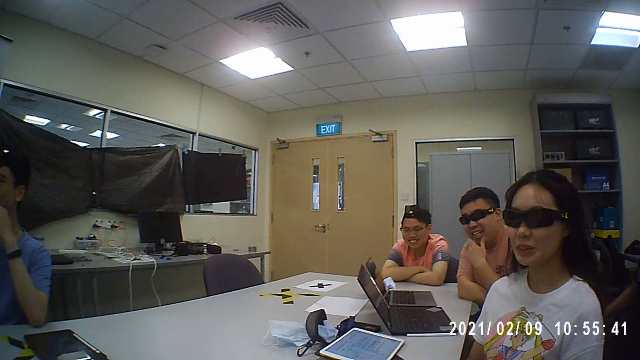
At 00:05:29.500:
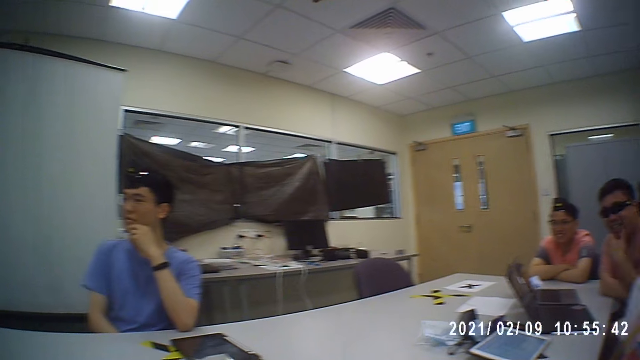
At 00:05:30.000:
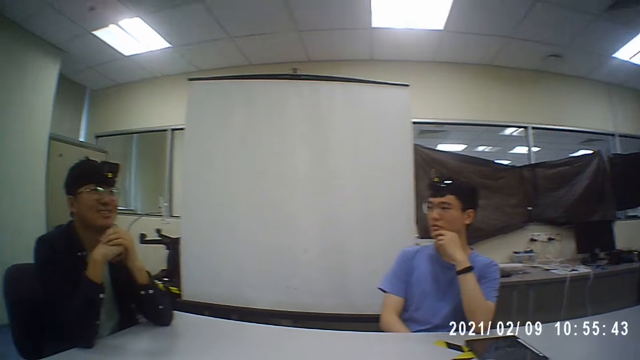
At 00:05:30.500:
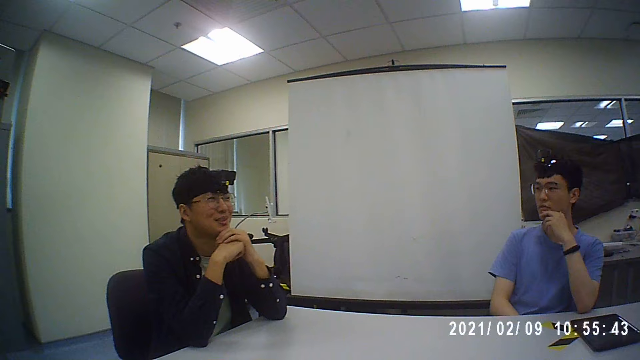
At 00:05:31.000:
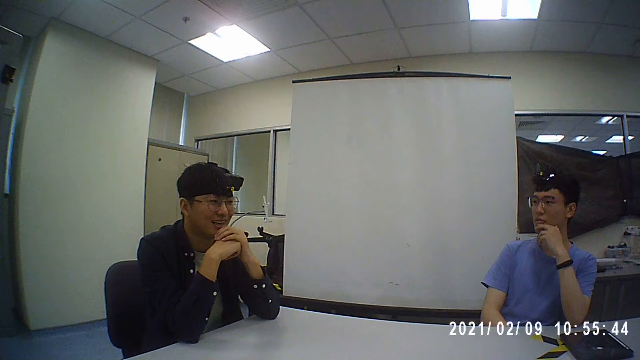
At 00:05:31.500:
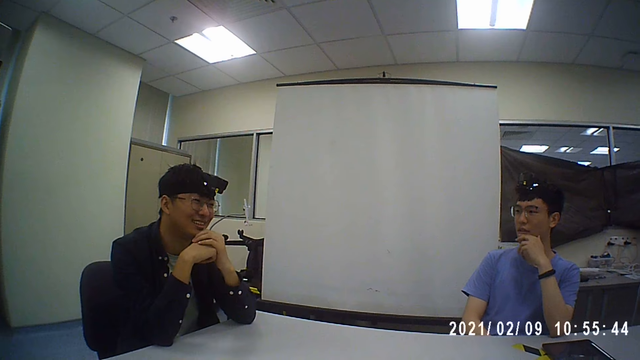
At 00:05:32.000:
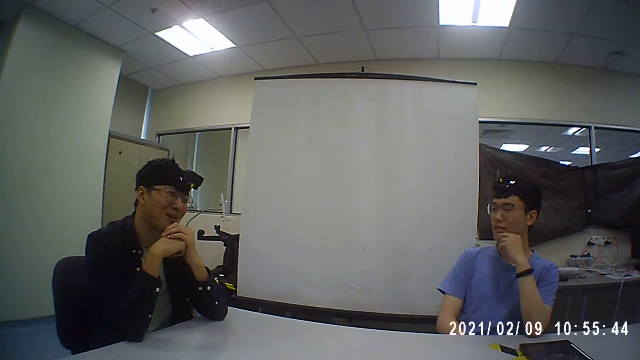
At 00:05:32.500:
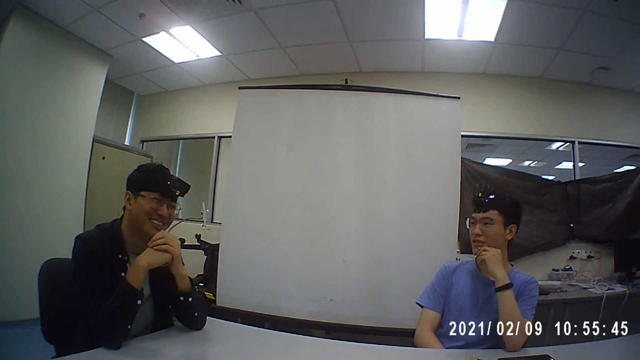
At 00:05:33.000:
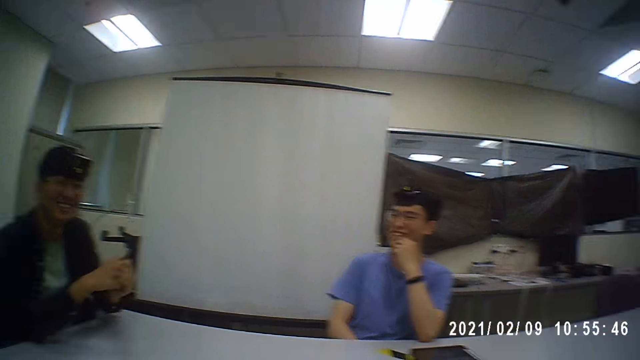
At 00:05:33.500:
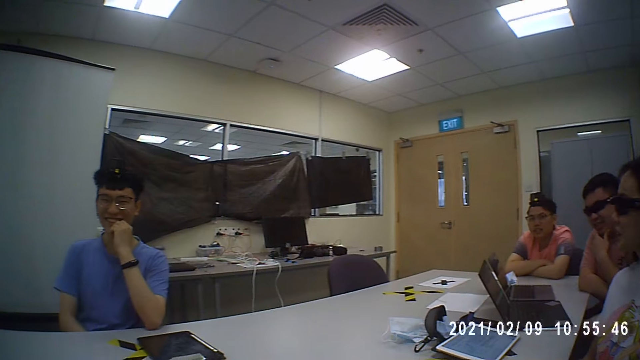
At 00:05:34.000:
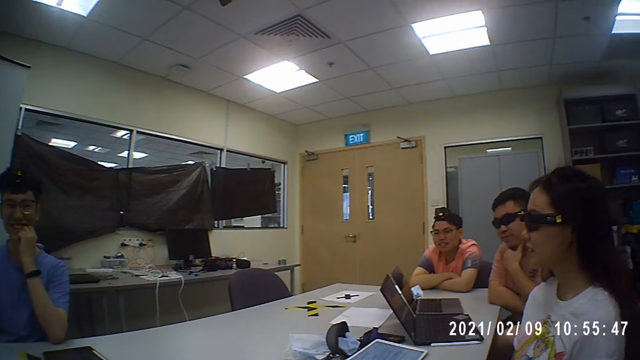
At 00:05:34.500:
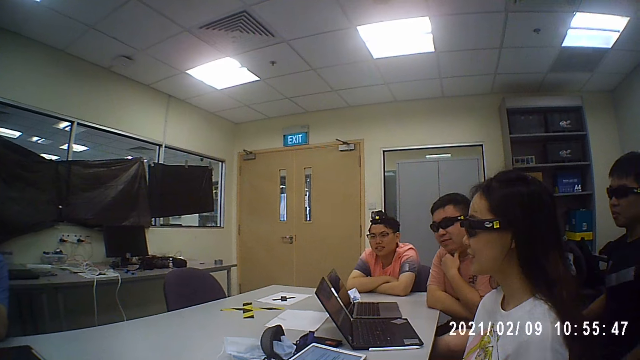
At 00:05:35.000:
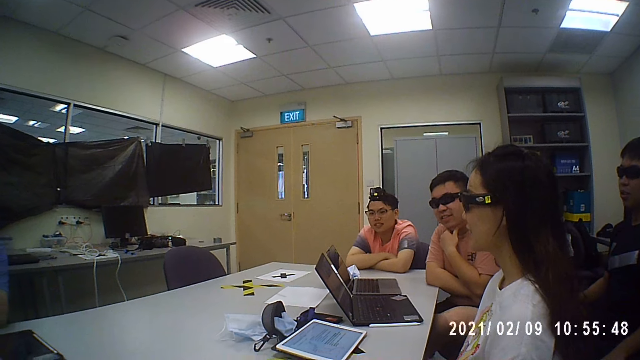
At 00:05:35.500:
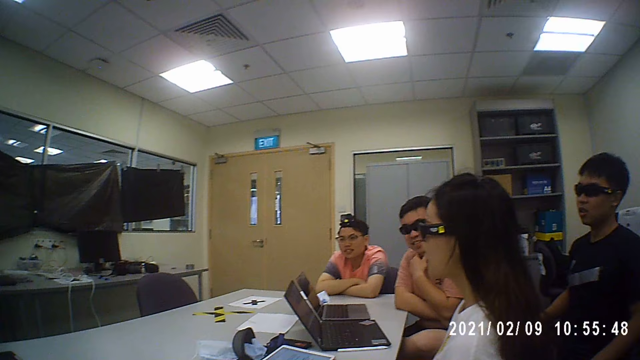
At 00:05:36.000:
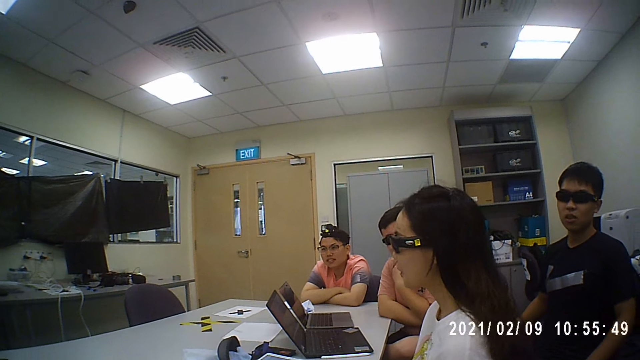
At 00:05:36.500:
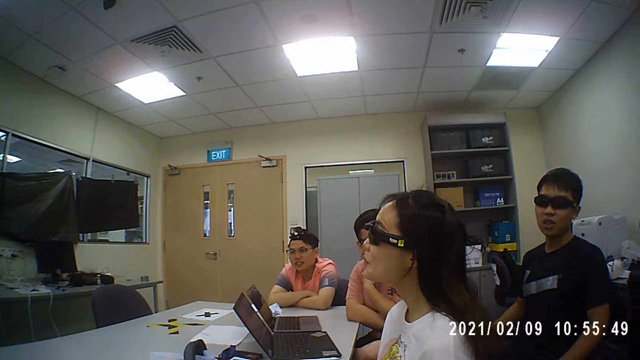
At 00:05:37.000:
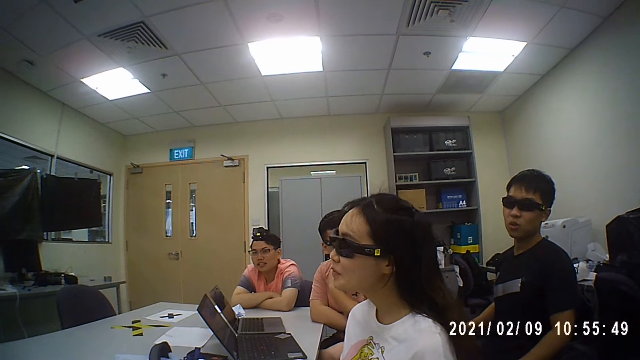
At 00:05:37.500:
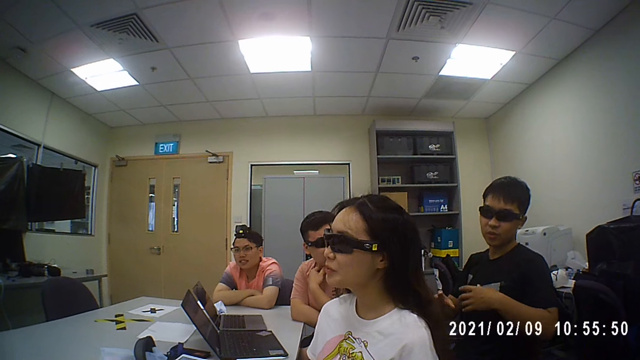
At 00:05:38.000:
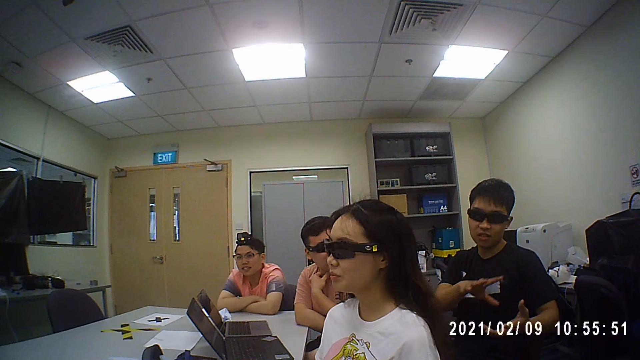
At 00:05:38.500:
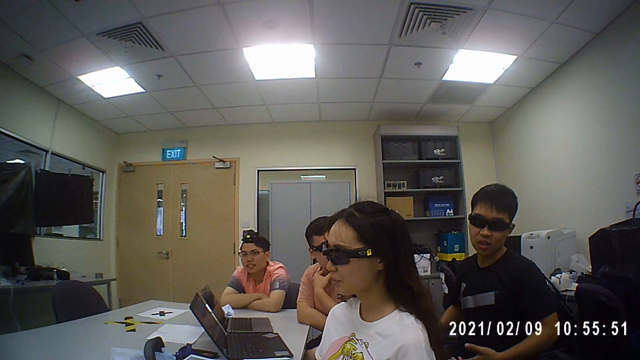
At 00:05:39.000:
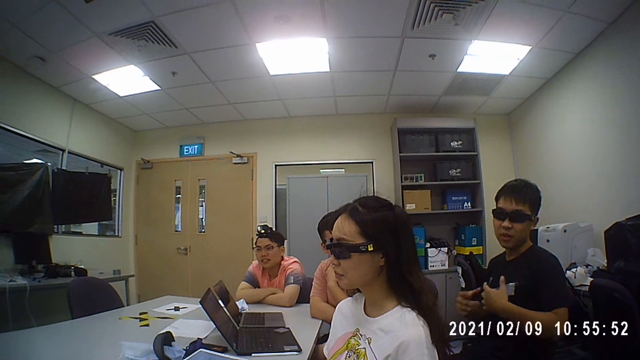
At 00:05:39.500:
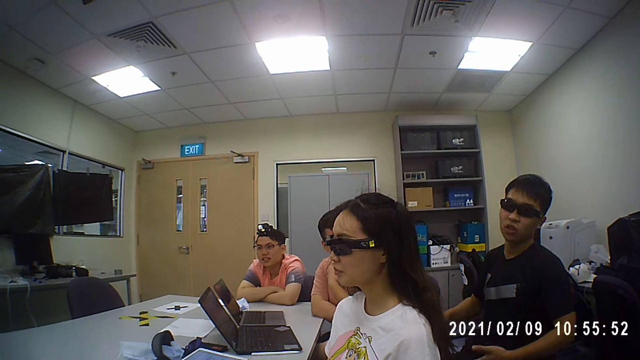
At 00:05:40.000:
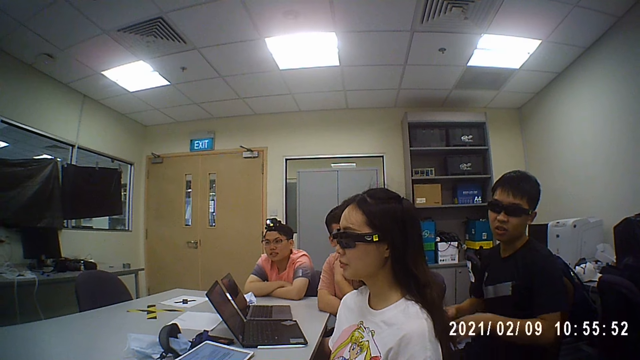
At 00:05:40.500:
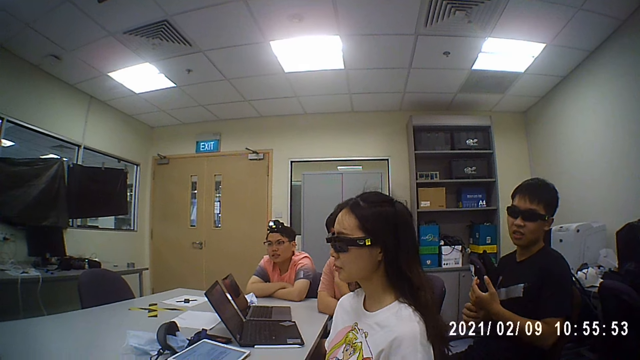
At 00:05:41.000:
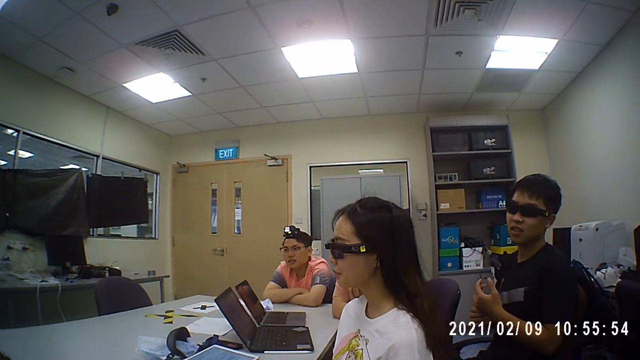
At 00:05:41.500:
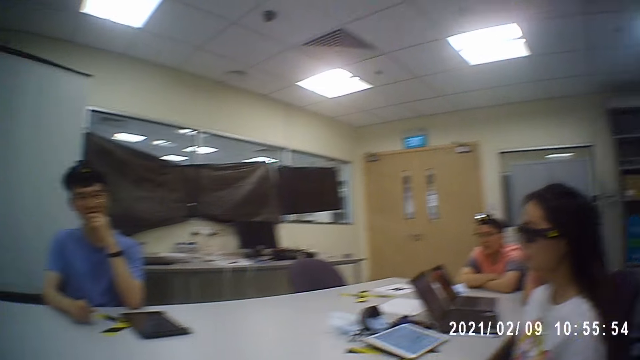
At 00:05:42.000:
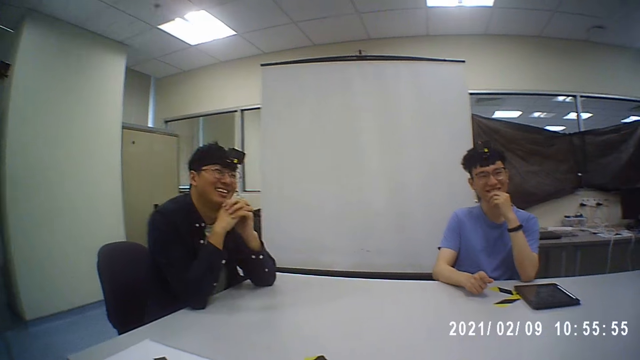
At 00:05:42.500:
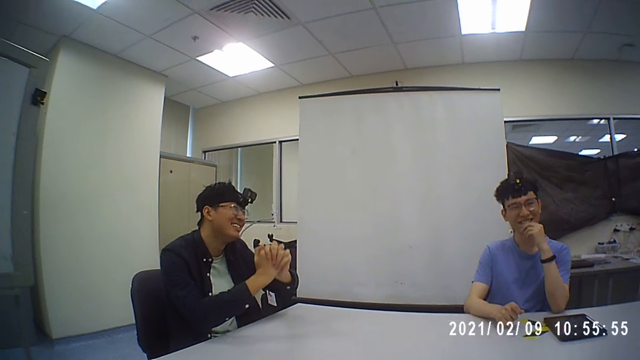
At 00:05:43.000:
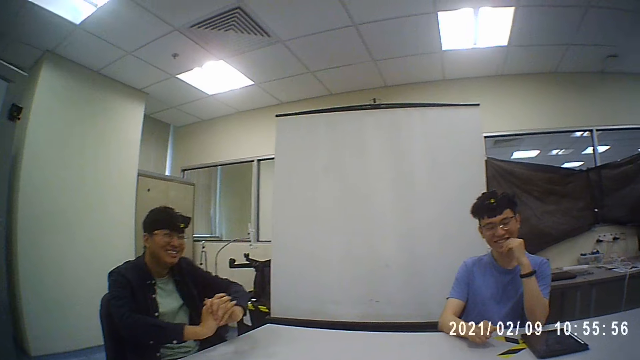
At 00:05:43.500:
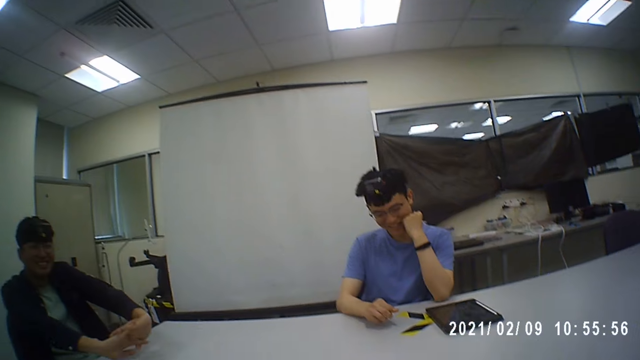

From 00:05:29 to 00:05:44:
A man moves his hands. The camera wearer converses with men and a woman. The man moves his hands. The camera wearer converses with the men and the woman.

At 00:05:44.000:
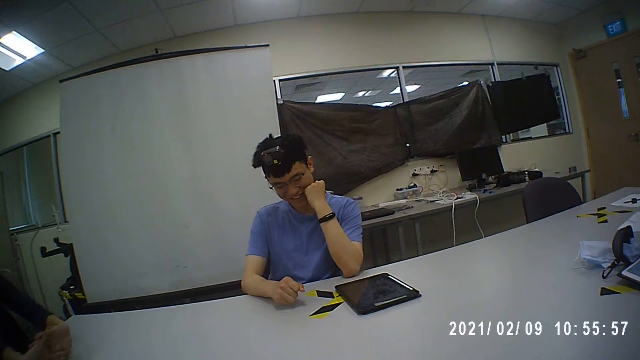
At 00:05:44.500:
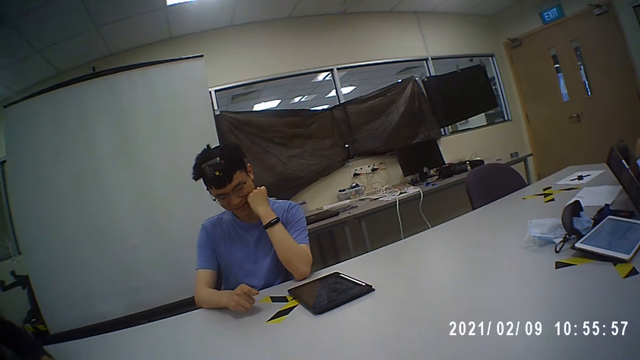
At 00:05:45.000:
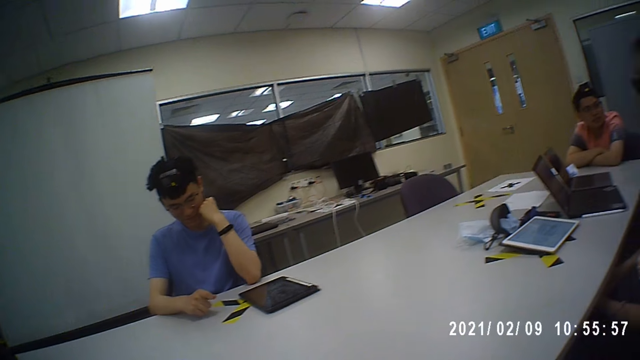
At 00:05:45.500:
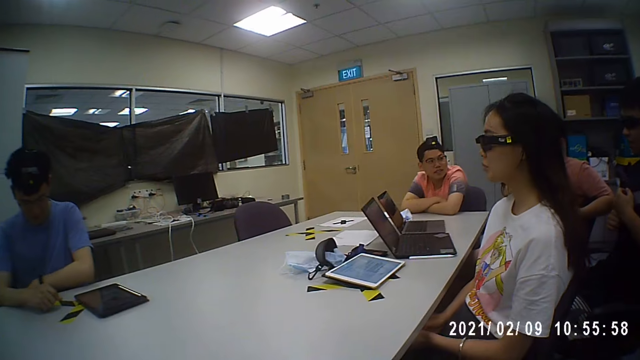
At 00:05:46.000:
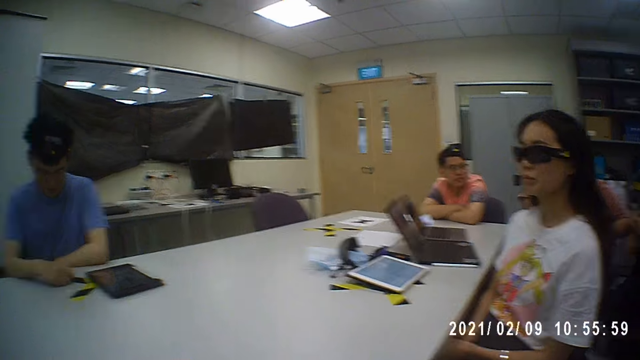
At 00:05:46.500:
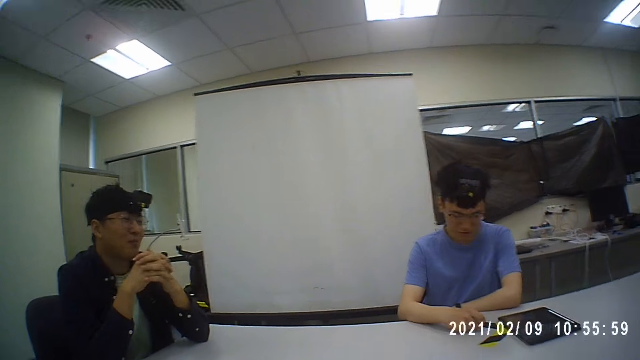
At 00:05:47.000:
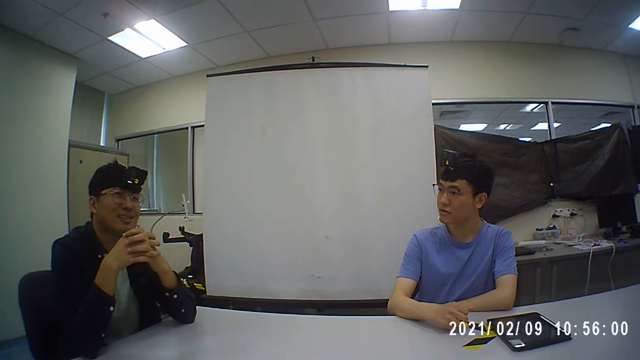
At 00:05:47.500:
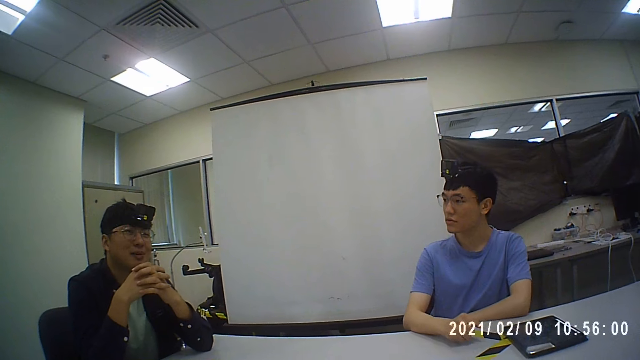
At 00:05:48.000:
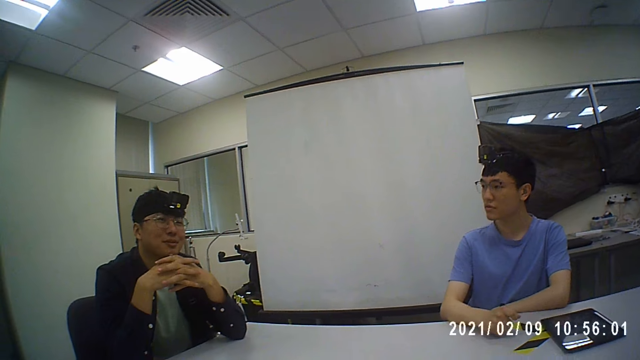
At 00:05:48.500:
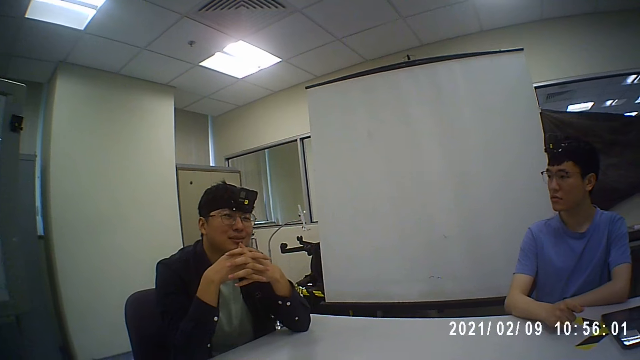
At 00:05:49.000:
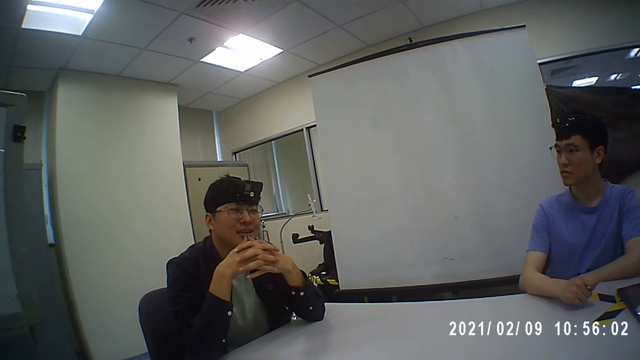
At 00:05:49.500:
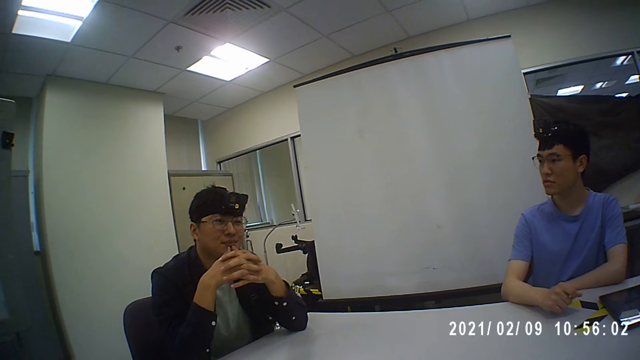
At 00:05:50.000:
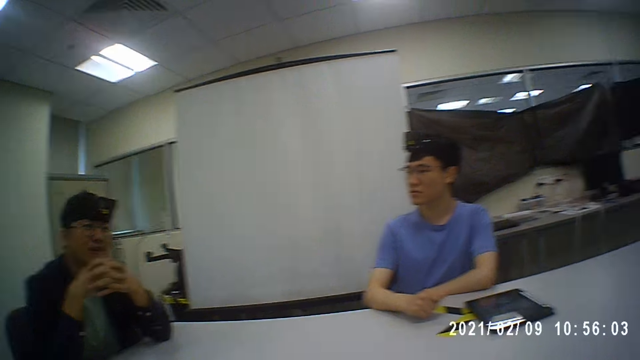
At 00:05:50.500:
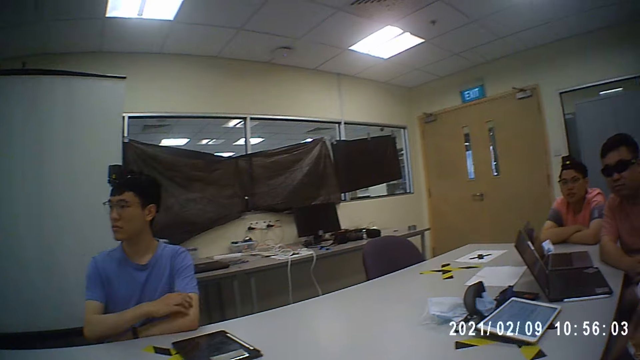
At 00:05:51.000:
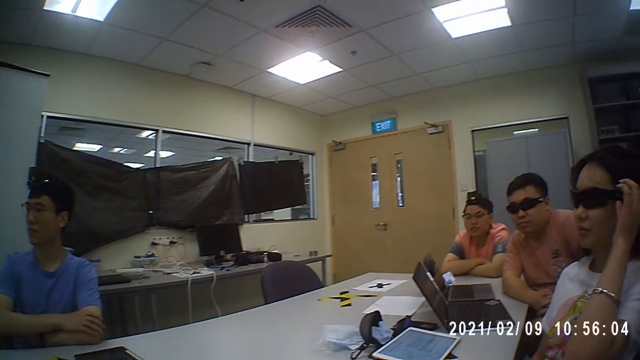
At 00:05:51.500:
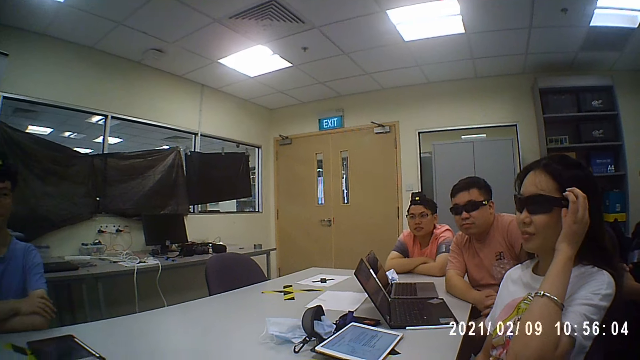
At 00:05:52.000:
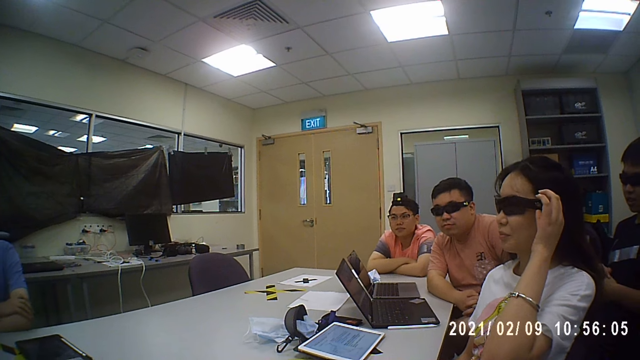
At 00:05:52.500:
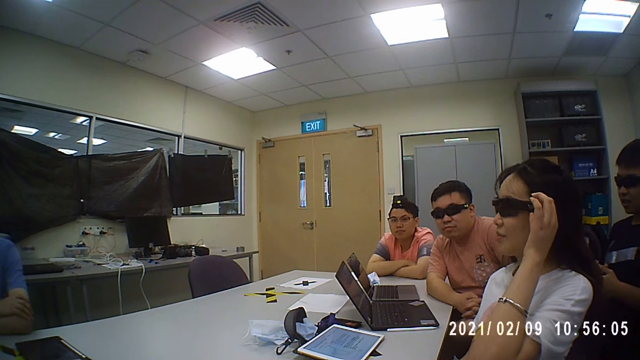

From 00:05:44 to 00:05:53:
A woman adjusts shades. The woman holds her glasses.
